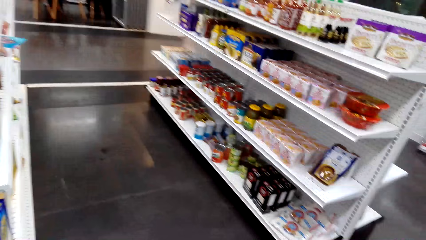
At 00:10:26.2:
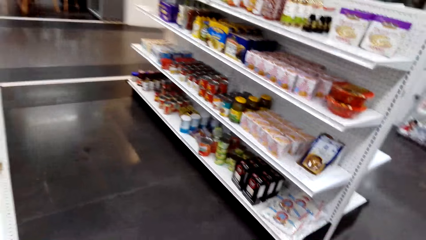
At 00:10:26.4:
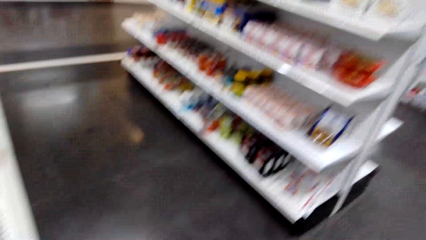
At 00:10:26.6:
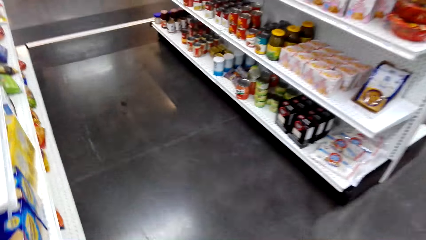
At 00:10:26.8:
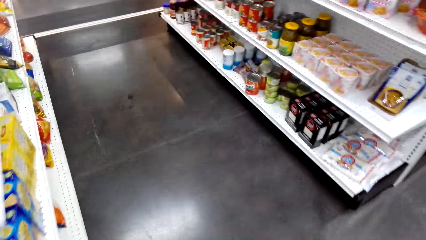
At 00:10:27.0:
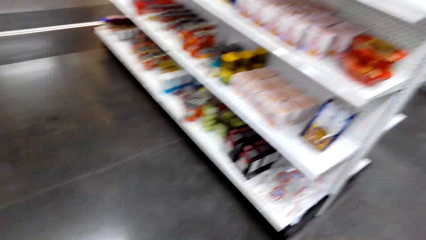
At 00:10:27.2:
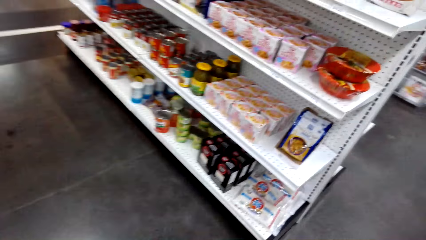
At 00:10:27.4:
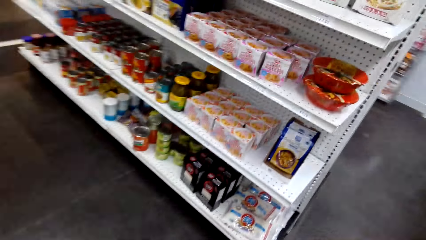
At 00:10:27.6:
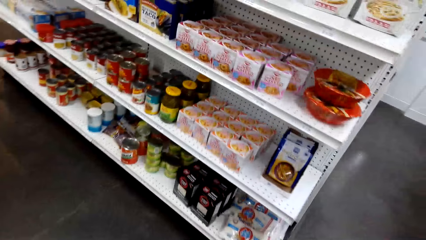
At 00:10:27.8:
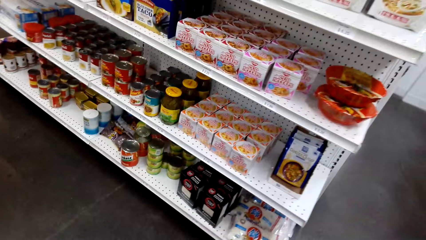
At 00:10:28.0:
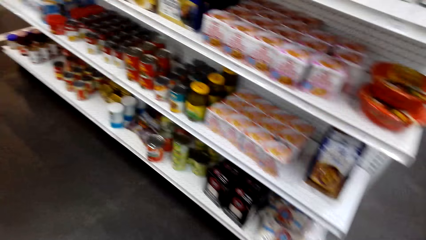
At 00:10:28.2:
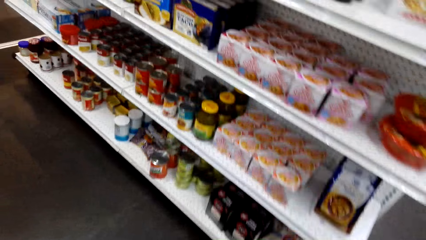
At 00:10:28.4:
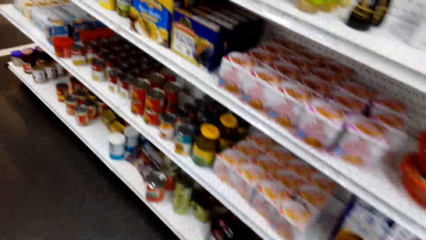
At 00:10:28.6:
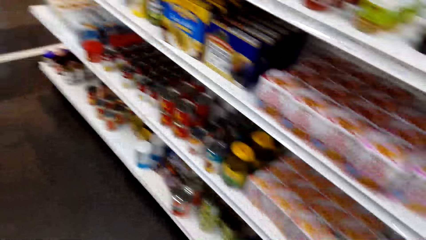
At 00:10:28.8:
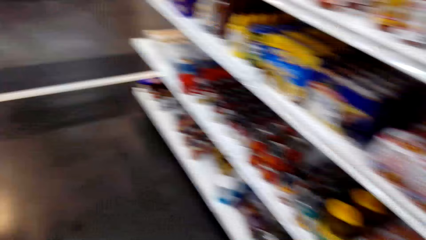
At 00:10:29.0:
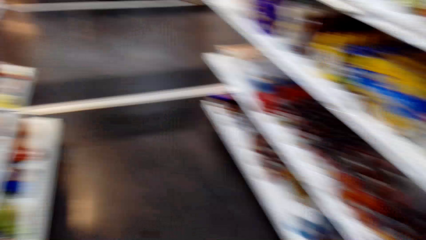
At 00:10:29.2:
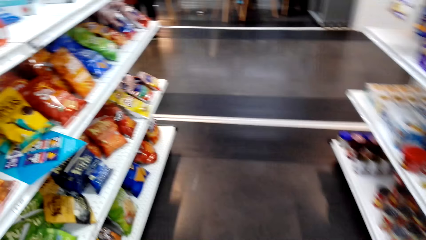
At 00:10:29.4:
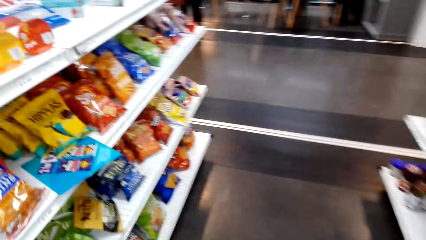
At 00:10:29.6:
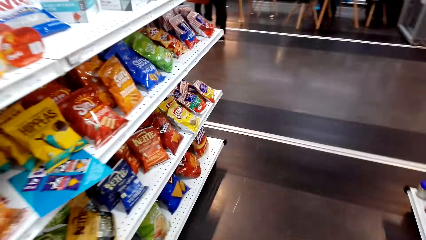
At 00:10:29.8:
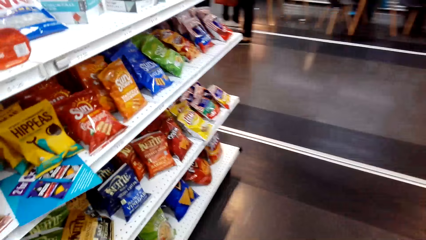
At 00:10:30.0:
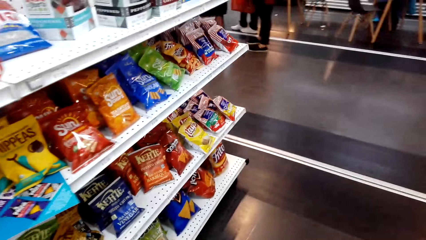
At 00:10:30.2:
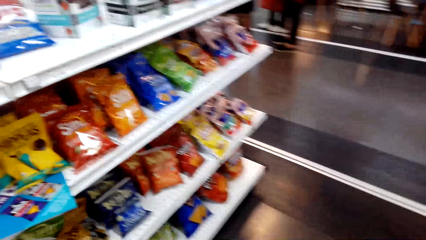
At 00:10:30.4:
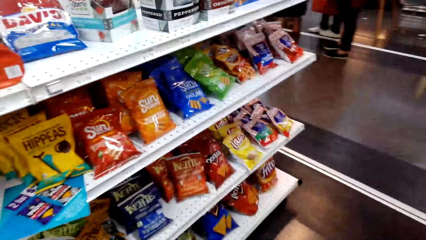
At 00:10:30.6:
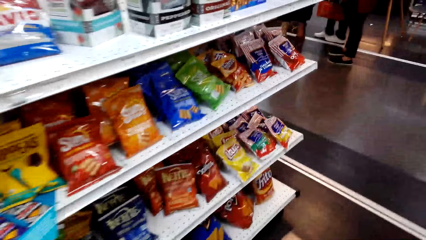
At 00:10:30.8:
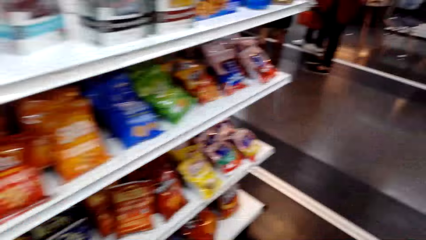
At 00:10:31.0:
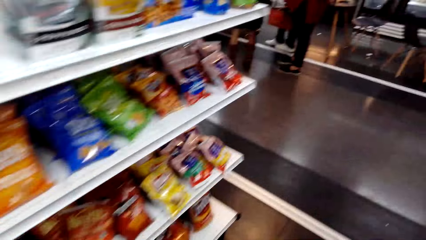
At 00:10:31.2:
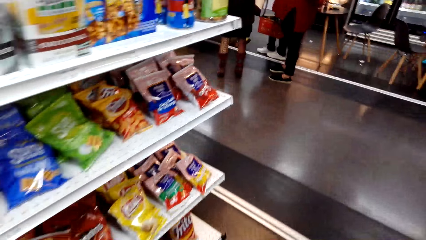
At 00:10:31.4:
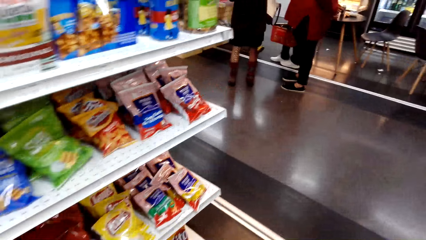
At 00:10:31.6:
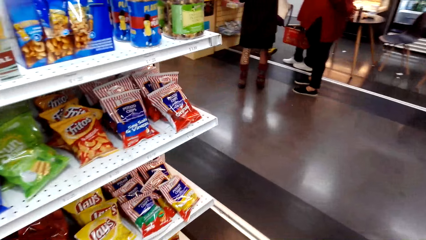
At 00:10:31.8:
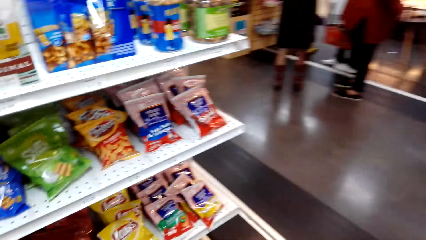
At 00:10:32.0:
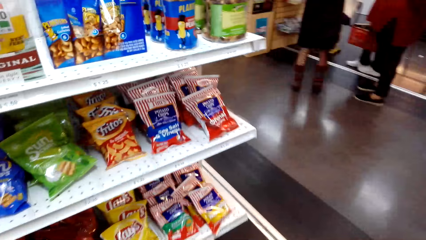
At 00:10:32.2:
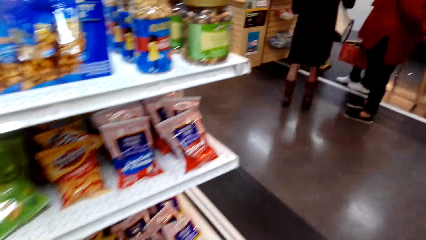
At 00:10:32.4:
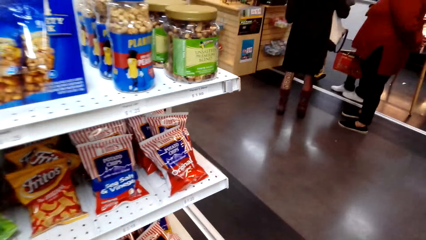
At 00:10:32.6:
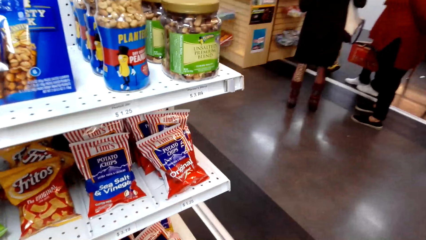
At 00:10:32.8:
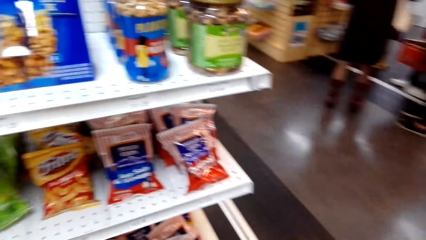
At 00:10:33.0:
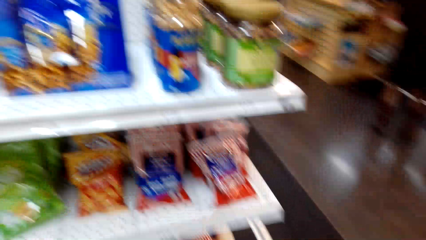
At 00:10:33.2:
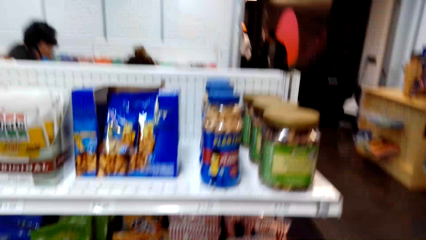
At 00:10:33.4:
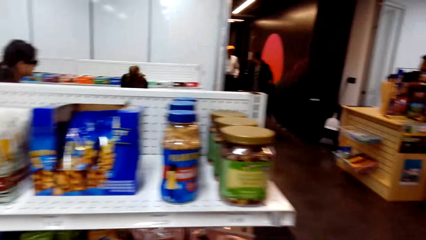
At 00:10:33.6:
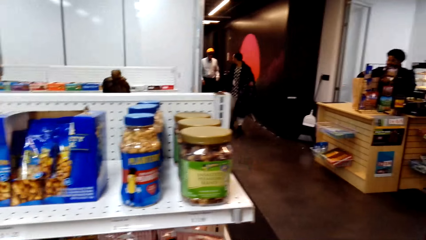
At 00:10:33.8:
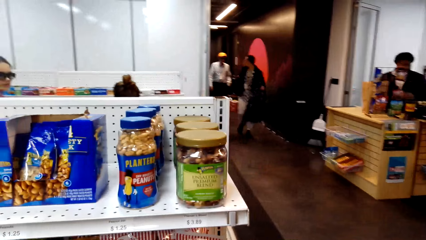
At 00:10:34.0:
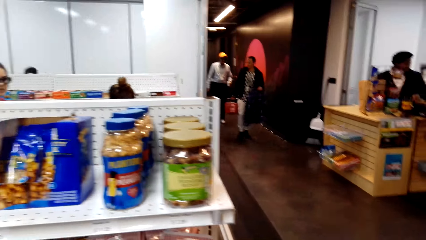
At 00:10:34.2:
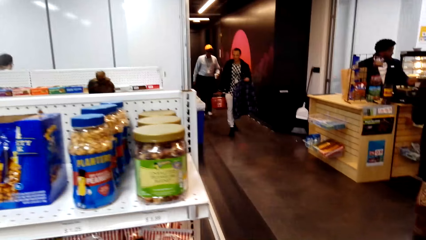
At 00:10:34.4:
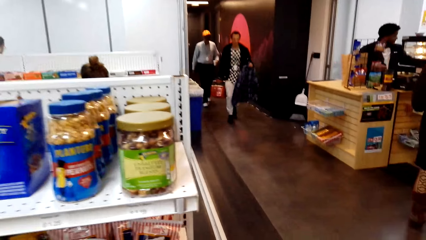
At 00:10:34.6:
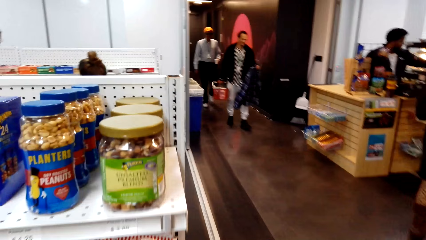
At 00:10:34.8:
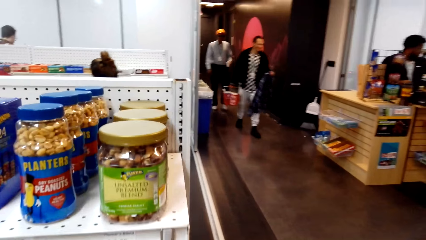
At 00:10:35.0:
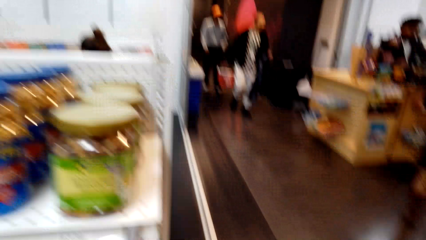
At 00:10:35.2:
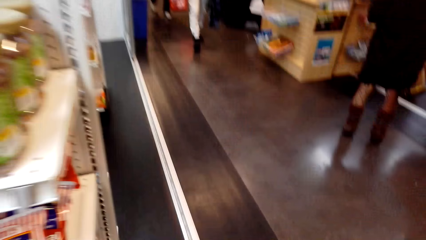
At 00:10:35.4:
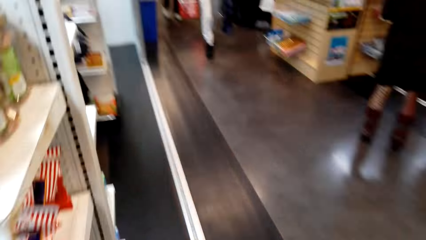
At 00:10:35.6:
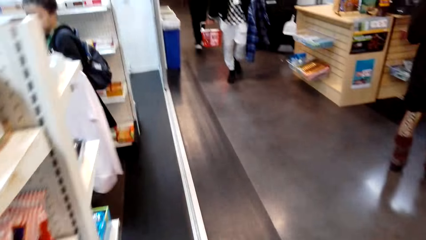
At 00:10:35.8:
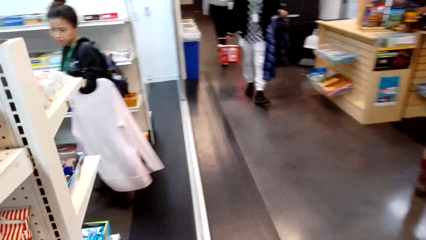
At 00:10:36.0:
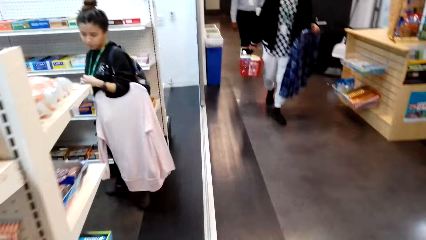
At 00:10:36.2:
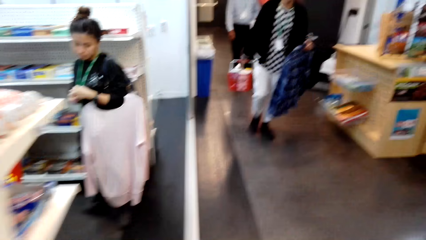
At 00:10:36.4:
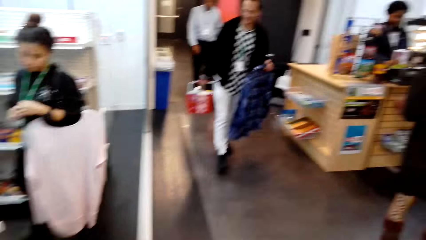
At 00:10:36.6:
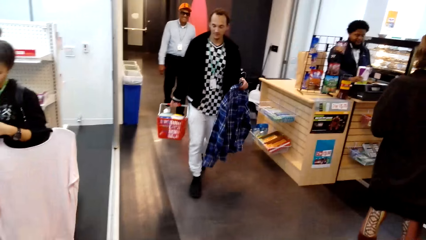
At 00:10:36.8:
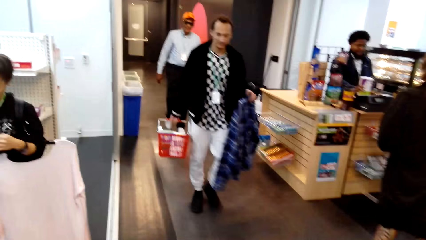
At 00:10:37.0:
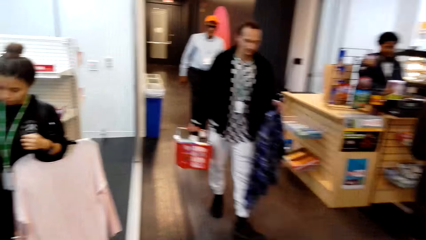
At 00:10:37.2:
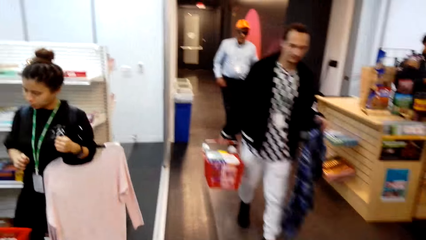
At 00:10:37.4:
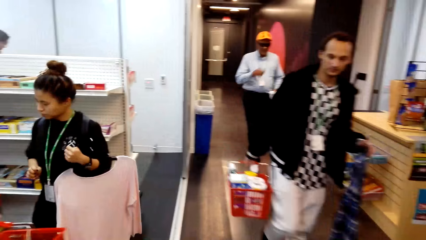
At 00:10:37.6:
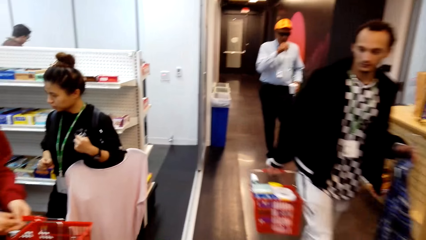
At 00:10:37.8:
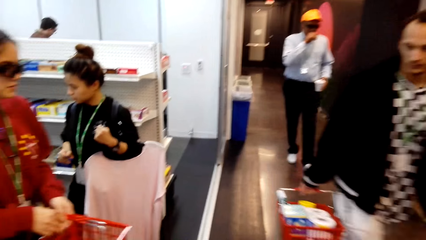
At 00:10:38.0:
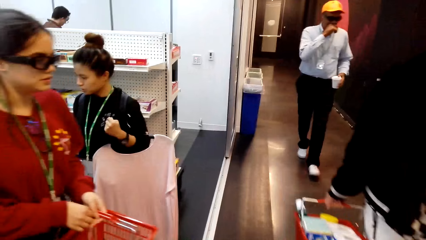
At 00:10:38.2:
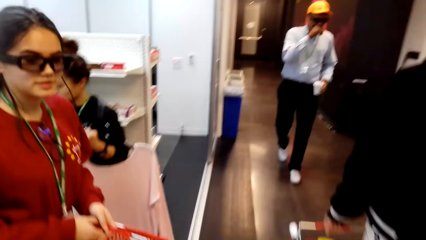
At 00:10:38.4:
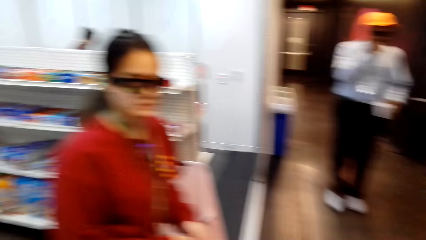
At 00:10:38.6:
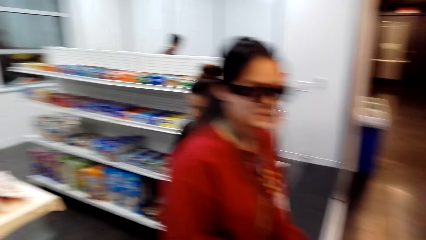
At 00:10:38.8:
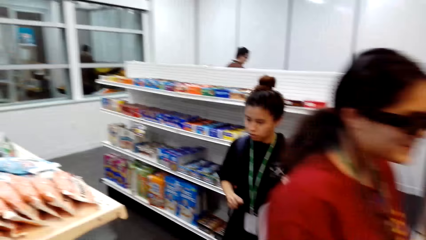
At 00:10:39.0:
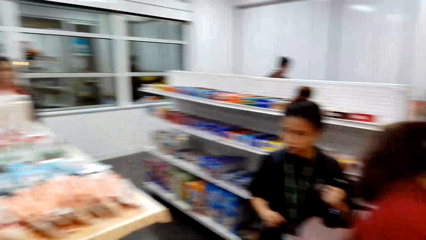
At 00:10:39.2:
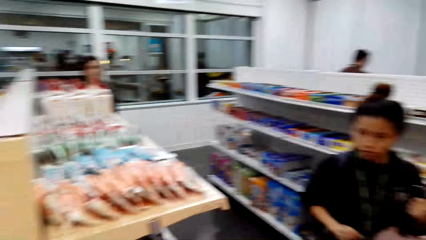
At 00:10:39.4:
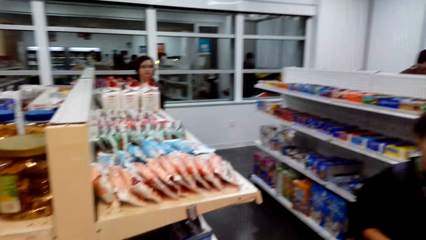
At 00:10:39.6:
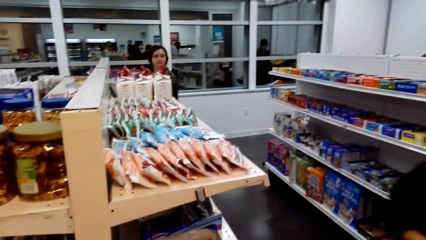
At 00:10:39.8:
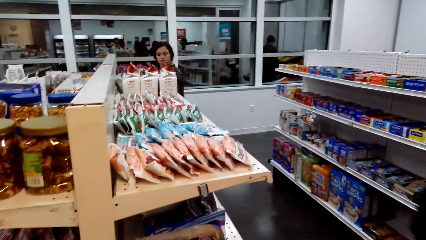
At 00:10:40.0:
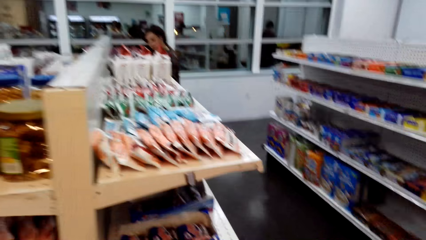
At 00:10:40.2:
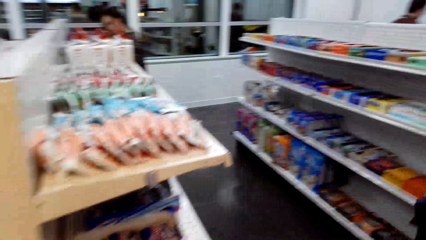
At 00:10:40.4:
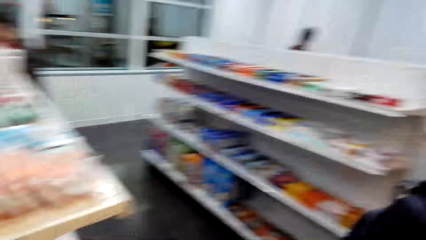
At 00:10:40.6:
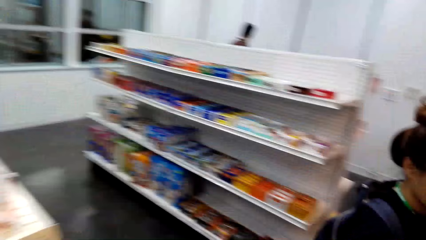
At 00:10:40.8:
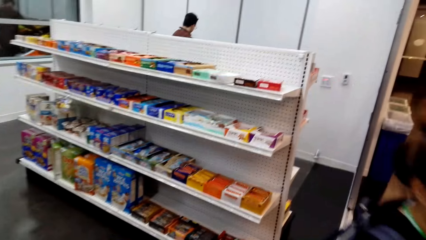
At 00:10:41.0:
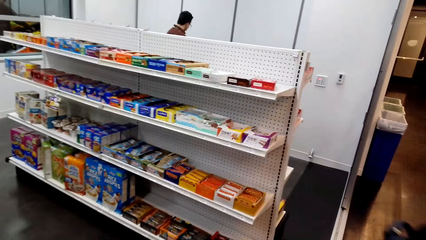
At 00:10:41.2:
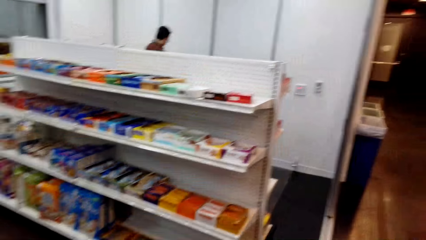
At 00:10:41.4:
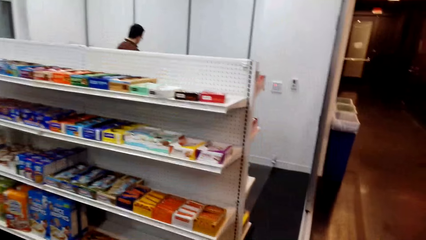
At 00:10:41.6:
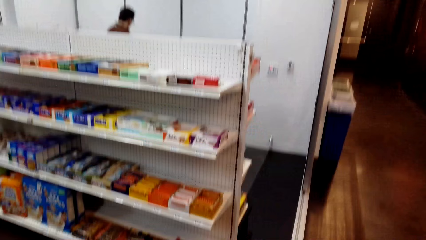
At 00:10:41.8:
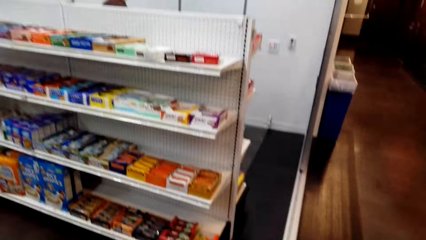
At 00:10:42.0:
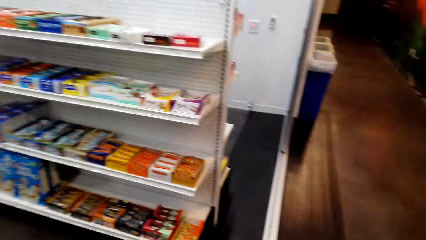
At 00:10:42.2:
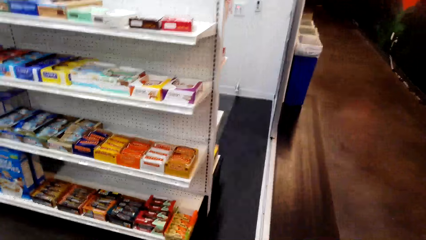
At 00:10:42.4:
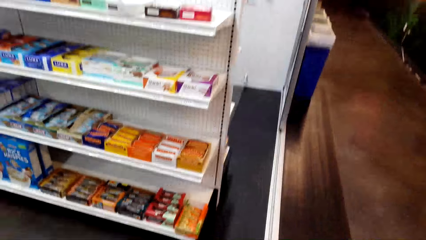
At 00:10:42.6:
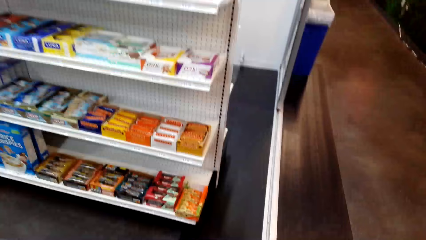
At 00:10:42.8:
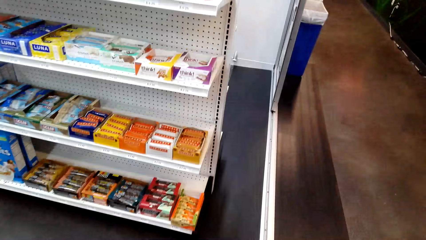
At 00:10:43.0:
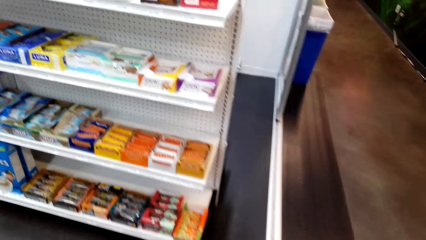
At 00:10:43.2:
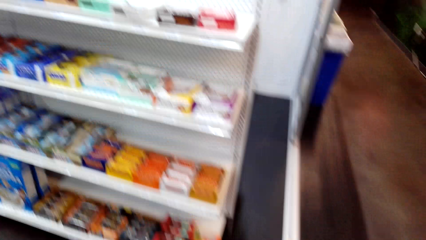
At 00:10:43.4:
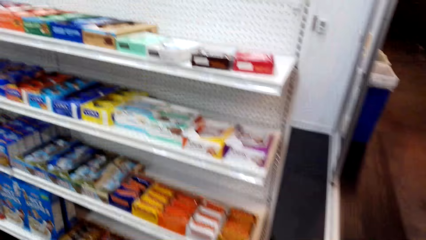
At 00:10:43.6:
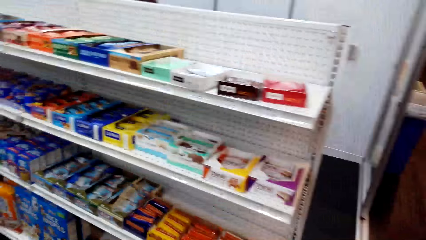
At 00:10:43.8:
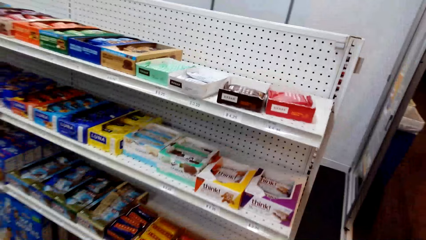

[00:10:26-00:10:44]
The camera wearer looks around the shelf. They turn to the left. They look around the shelf. They walk forward. They look around the shelf.
